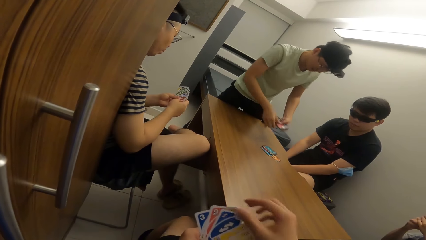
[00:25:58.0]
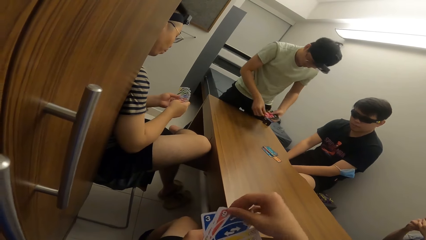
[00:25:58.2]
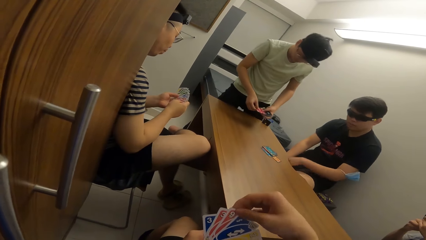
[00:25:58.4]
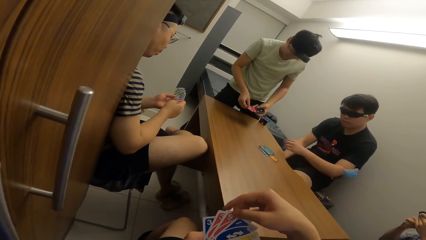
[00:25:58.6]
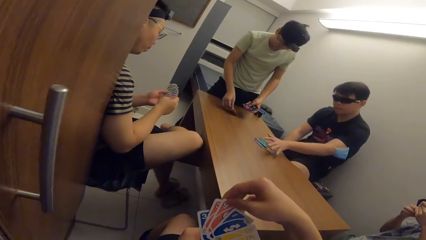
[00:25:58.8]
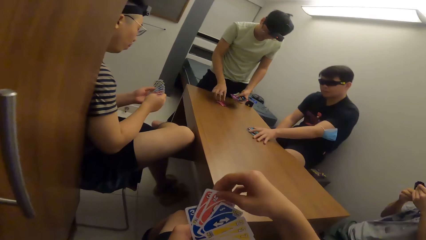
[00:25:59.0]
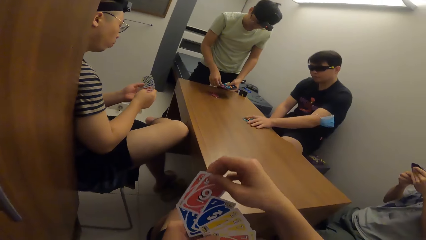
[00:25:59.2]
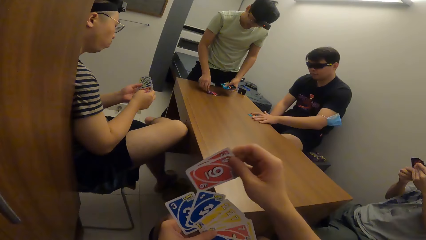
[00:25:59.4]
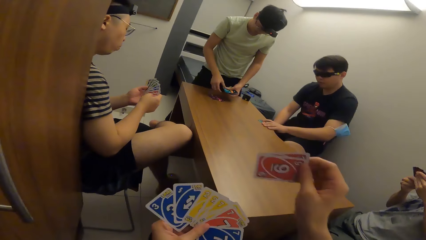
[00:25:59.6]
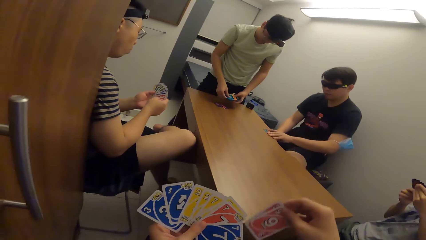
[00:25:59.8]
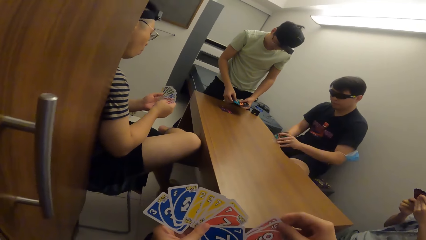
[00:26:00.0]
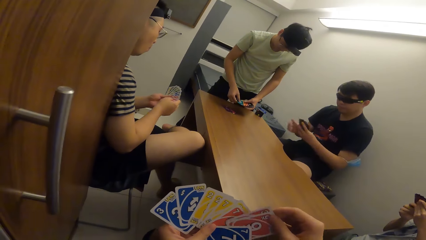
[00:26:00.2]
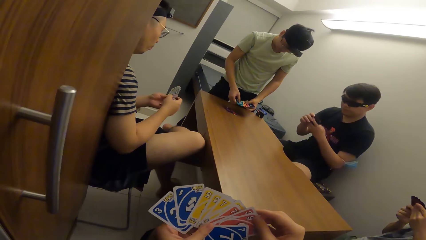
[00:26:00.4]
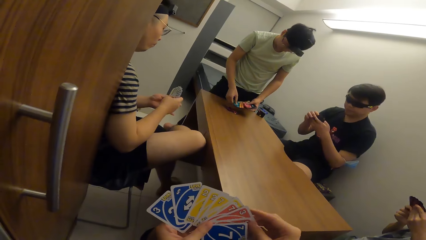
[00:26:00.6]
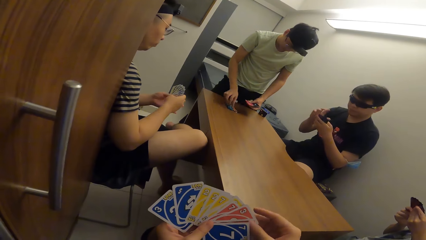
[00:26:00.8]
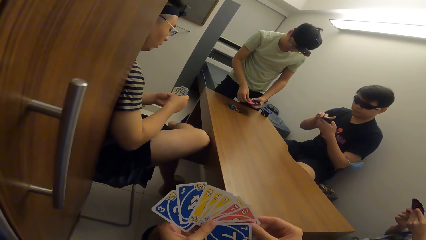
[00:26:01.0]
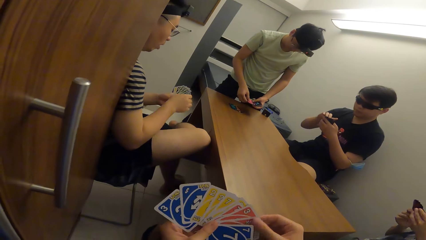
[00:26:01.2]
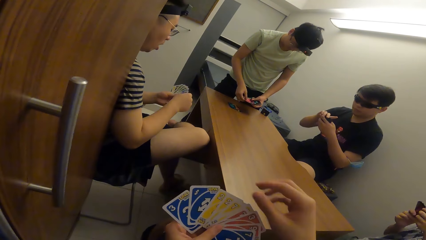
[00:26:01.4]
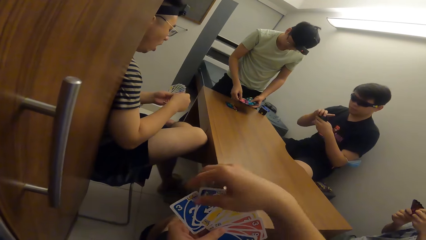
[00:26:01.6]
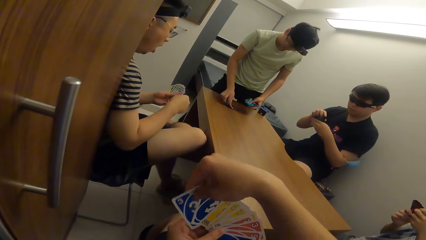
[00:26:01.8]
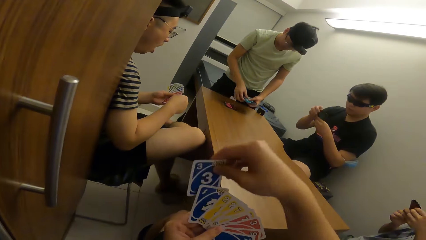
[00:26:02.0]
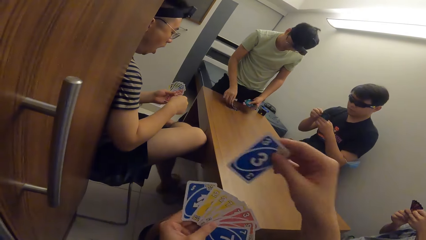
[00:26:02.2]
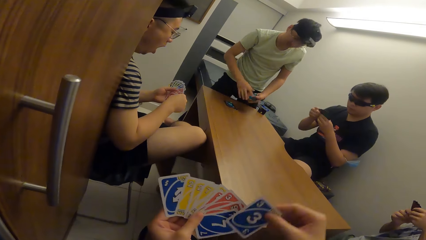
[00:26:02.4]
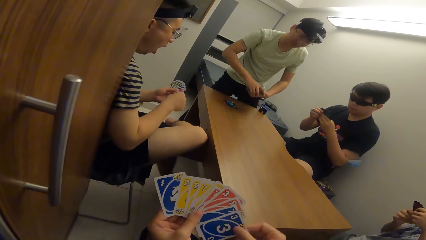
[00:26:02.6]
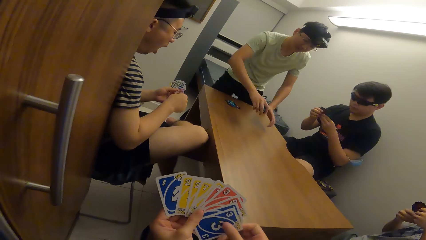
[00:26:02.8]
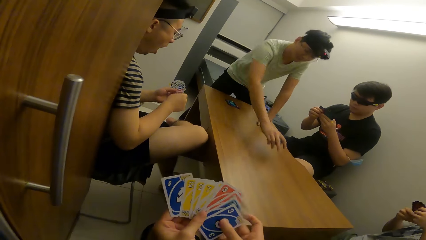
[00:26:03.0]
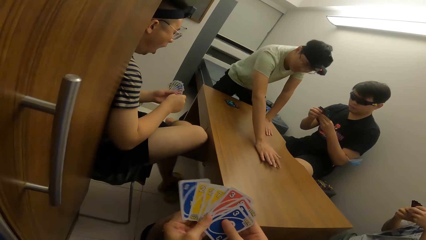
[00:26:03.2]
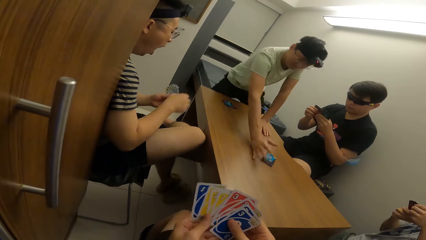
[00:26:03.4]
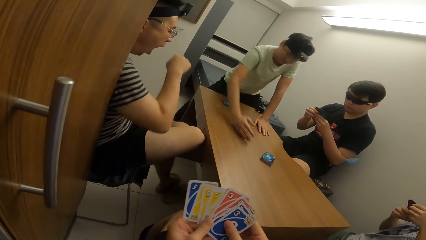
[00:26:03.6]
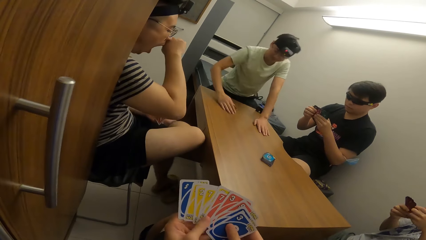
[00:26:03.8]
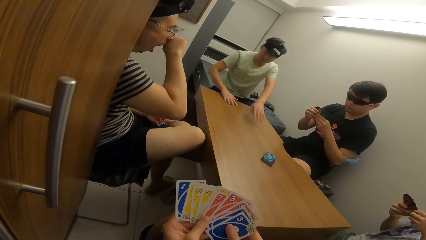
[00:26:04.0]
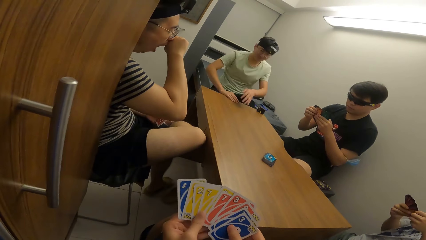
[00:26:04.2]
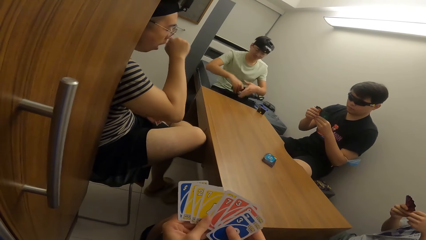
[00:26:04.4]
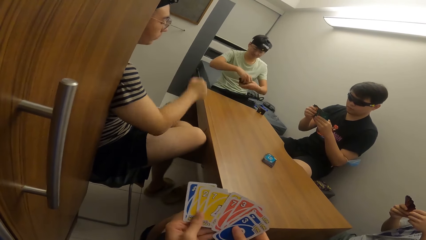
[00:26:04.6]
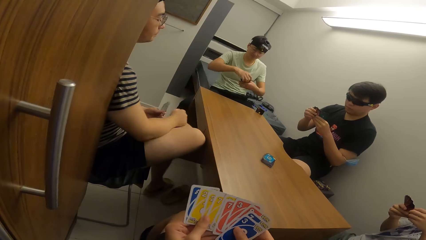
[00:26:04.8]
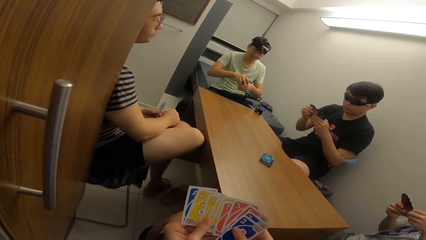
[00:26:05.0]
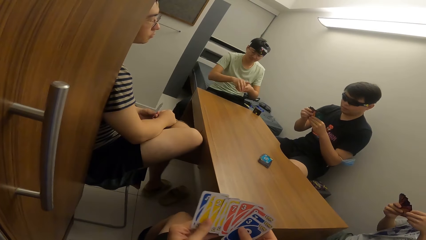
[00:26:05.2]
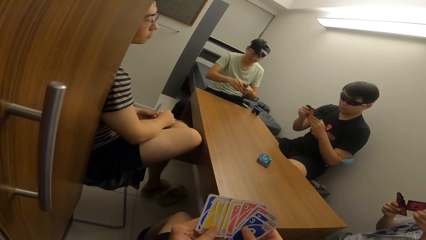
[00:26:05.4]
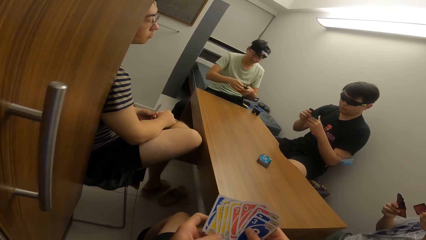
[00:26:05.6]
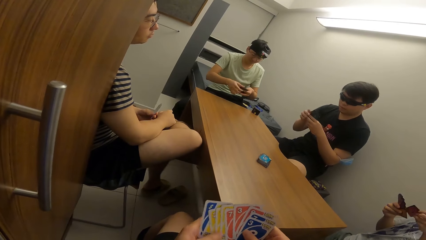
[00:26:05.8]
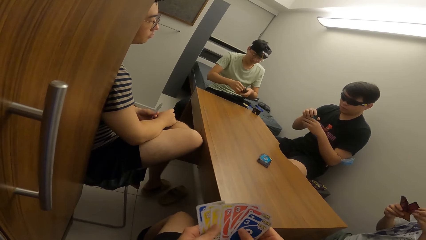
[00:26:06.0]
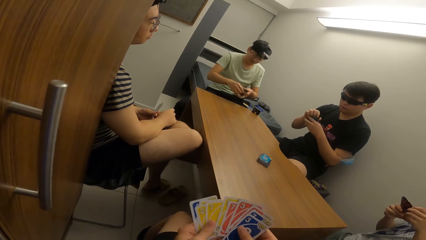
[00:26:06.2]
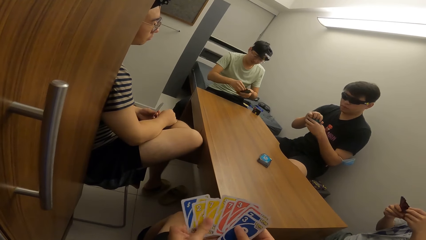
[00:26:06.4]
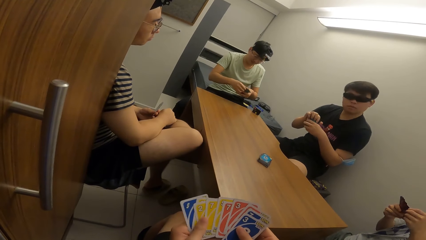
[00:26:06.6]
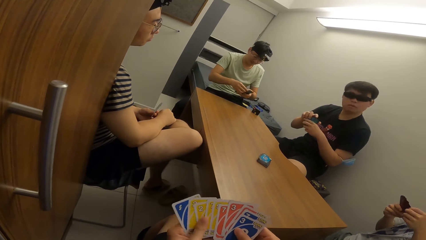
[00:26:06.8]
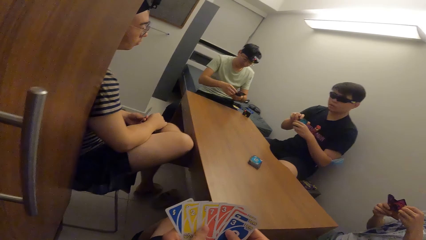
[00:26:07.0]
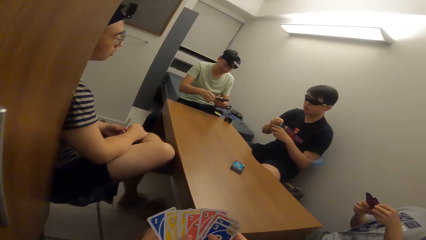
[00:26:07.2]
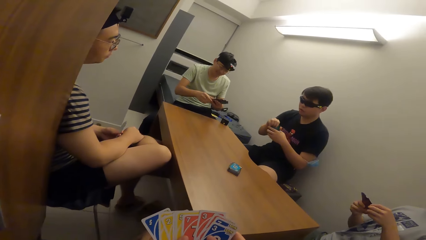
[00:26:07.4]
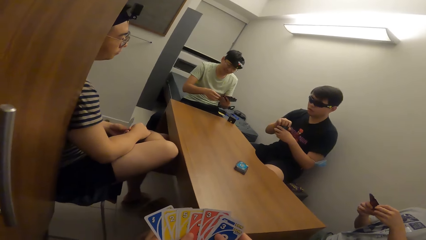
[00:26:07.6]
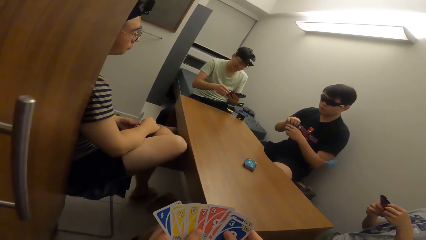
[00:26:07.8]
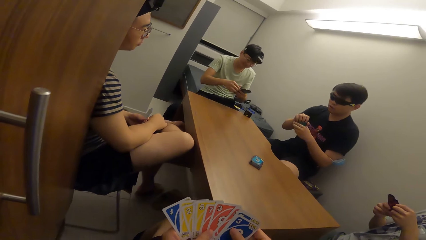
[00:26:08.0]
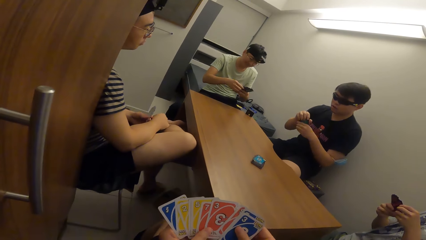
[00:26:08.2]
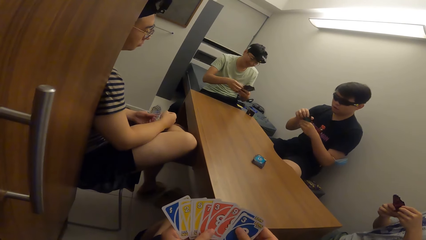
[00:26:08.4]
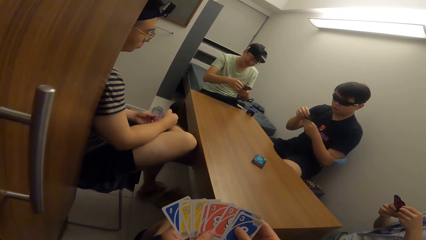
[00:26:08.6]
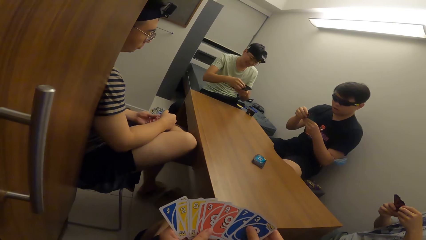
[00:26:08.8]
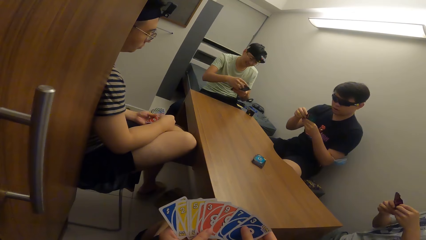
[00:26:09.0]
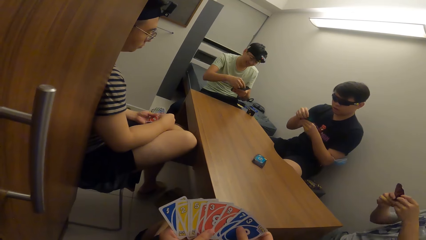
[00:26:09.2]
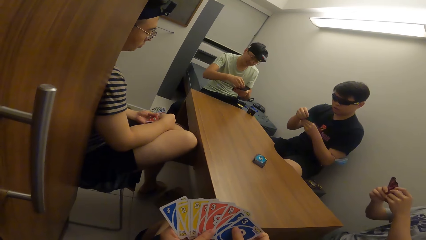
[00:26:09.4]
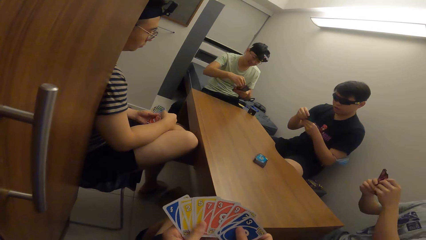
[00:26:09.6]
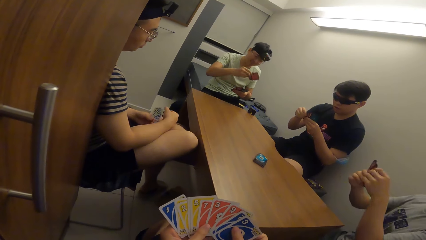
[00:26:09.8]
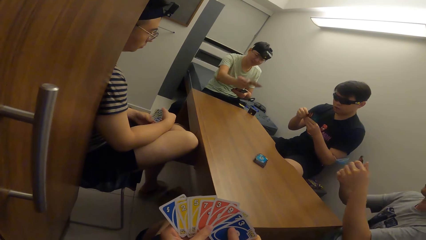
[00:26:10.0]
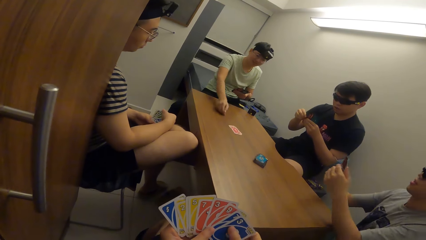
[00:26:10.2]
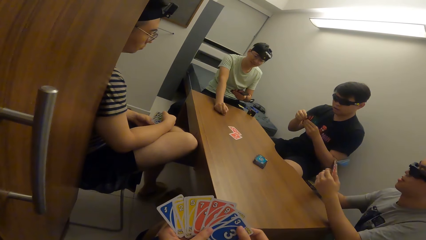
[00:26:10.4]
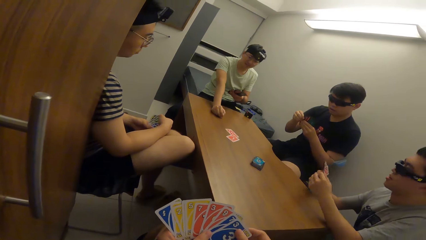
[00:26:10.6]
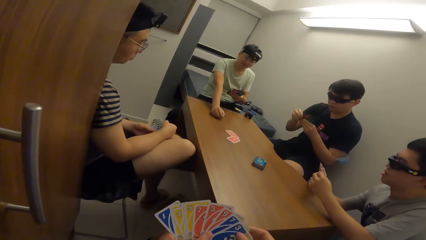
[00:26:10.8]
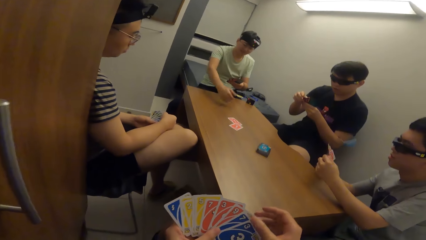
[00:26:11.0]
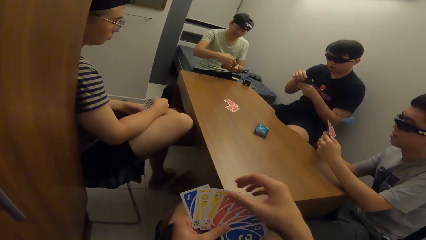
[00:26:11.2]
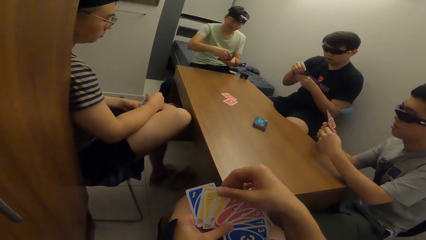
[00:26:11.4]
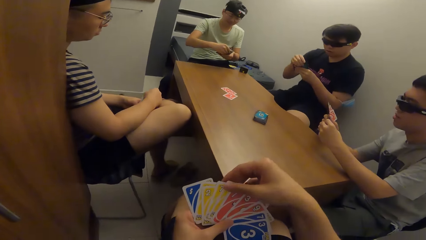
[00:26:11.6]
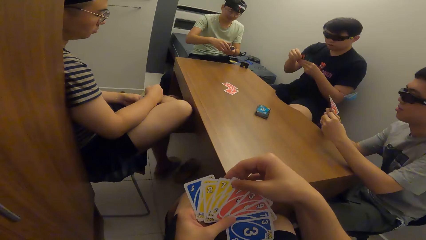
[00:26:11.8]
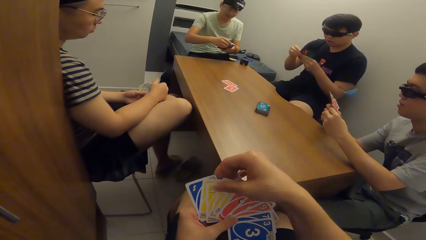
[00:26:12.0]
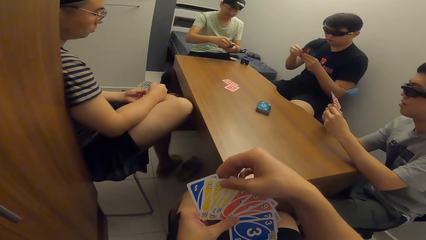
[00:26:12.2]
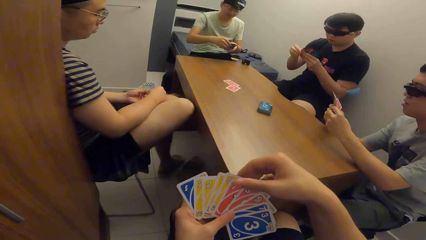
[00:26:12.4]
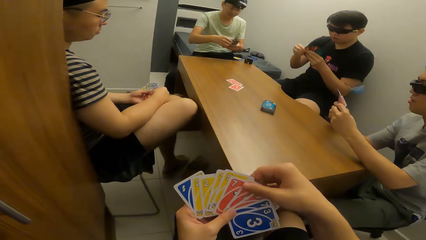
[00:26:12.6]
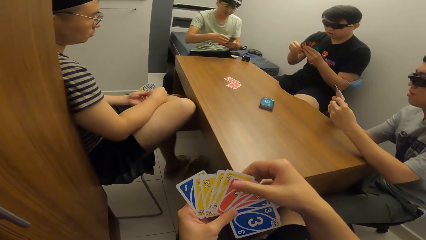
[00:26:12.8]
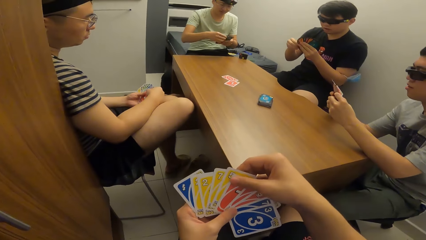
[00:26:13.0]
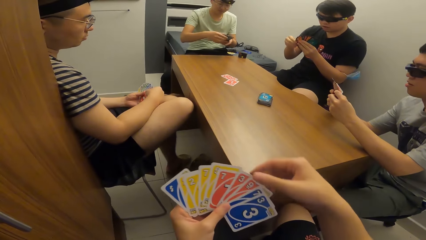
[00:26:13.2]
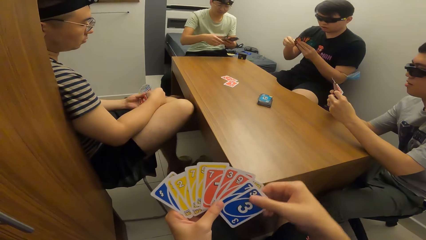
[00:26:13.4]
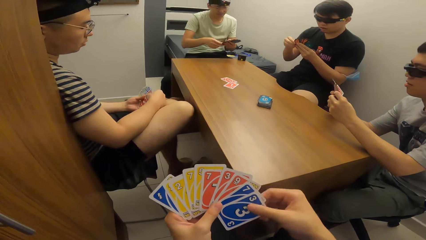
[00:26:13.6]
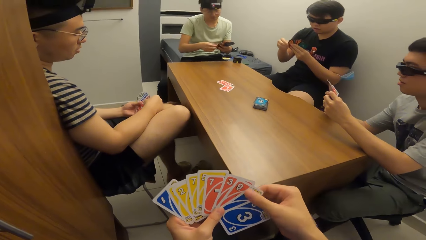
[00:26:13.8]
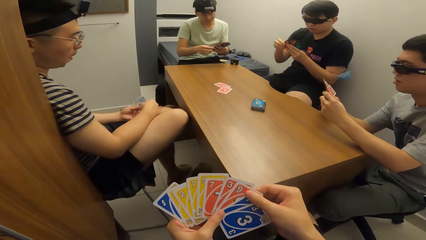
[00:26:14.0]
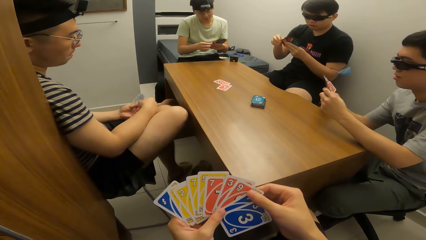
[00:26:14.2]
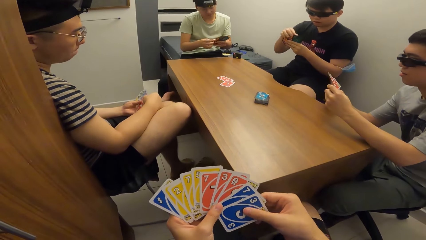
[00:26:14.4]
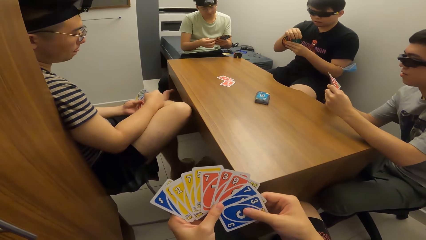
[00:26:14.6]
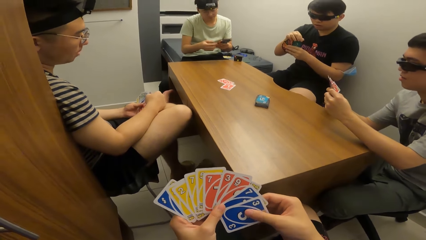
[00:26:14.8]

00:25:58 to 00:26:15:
A man drops cards in his hands on the table. Another man picks cards from the table with his left hand. The first man drops a deck of cards on the table and plays a card in his right hand on the table. The camera wearer touches the cards in his left hand with his right hand.
